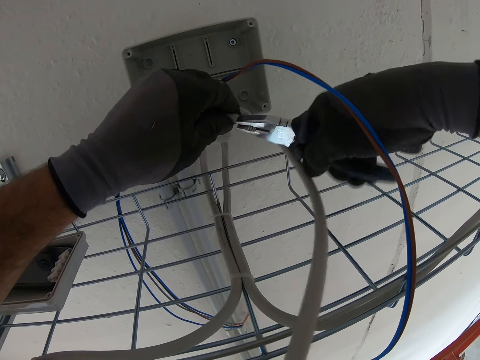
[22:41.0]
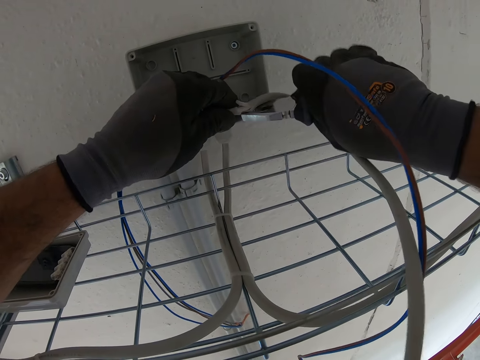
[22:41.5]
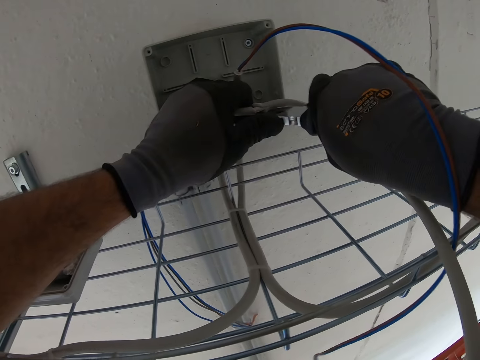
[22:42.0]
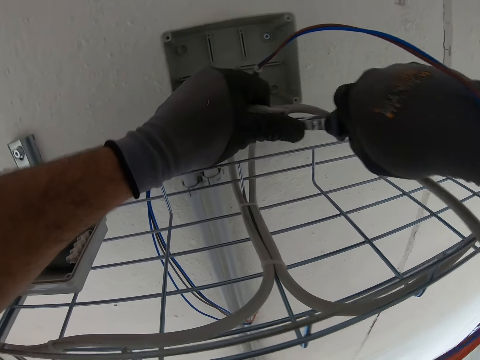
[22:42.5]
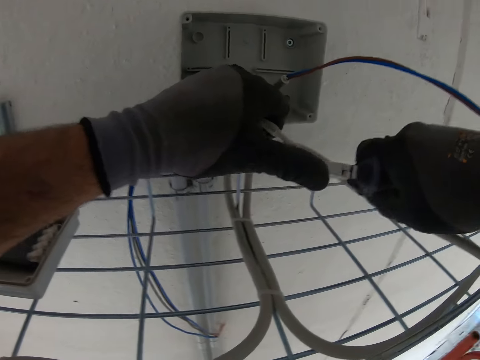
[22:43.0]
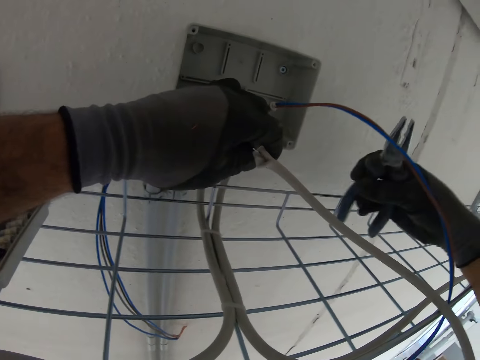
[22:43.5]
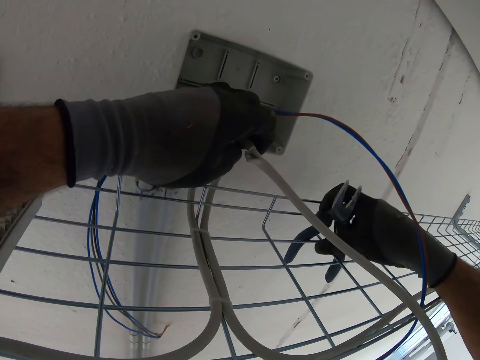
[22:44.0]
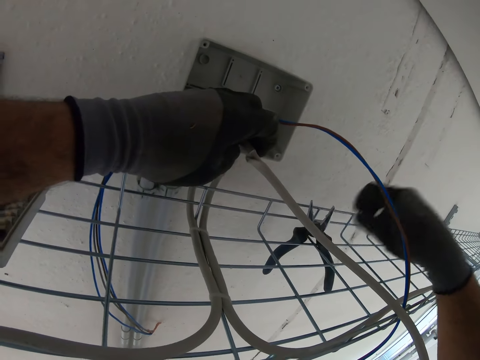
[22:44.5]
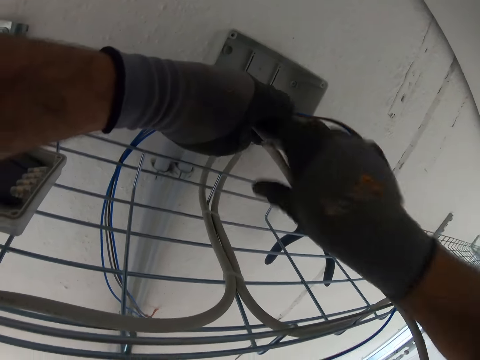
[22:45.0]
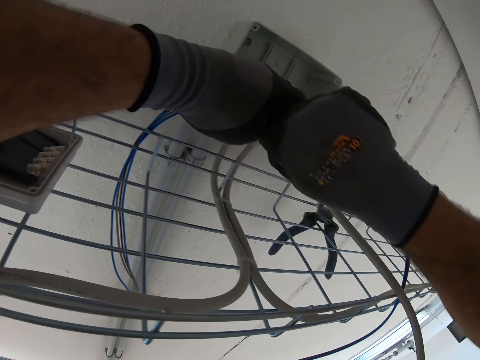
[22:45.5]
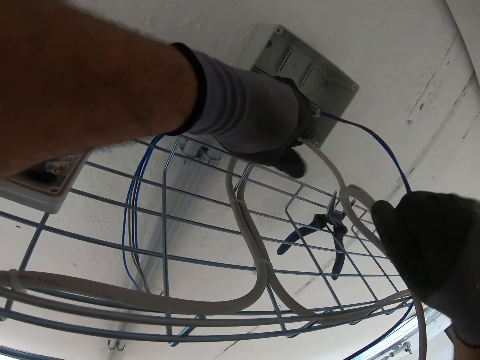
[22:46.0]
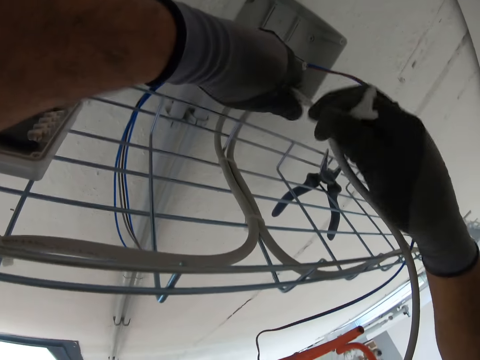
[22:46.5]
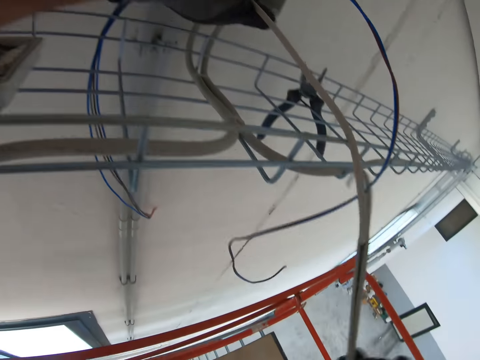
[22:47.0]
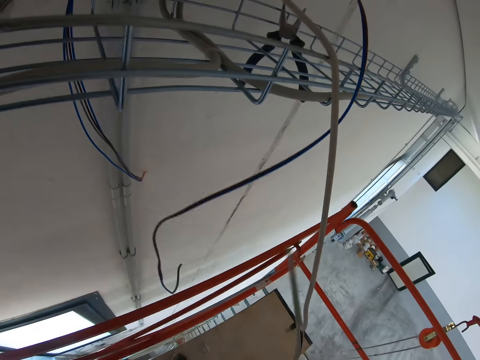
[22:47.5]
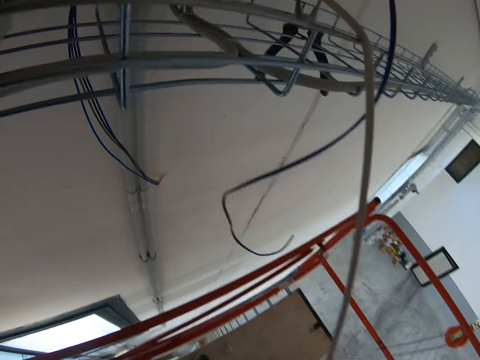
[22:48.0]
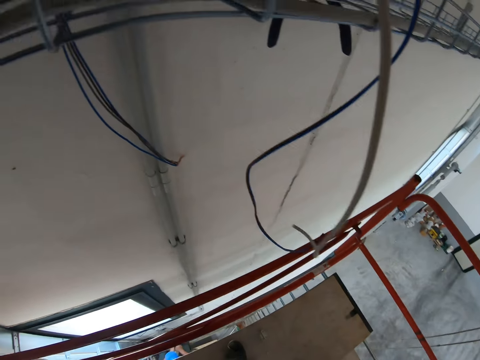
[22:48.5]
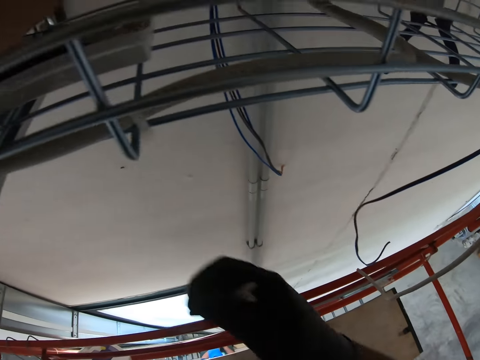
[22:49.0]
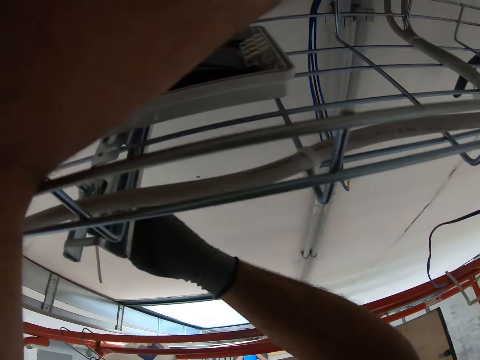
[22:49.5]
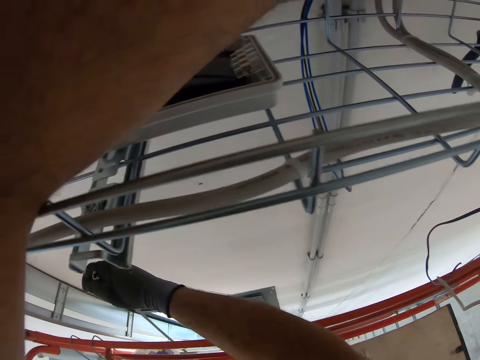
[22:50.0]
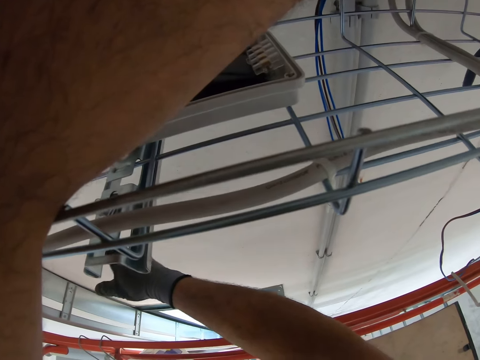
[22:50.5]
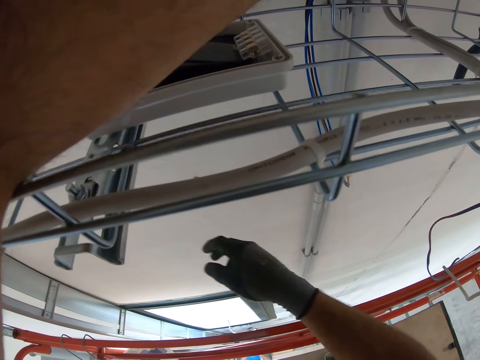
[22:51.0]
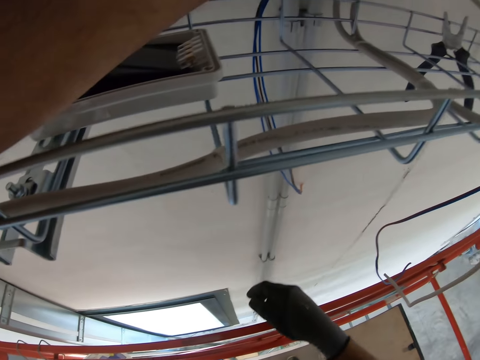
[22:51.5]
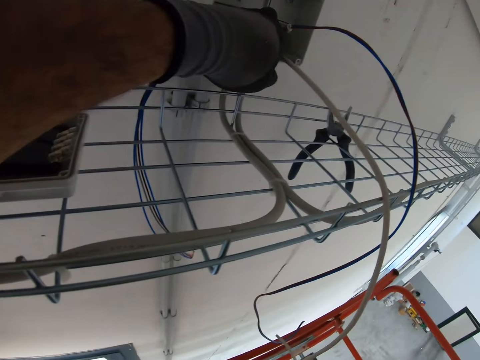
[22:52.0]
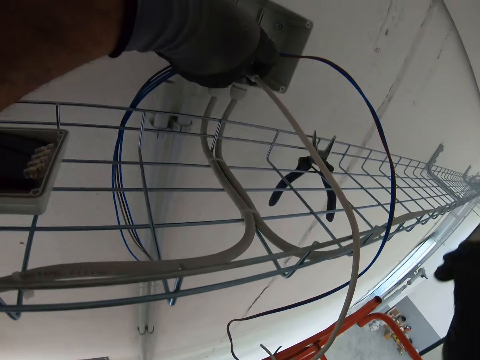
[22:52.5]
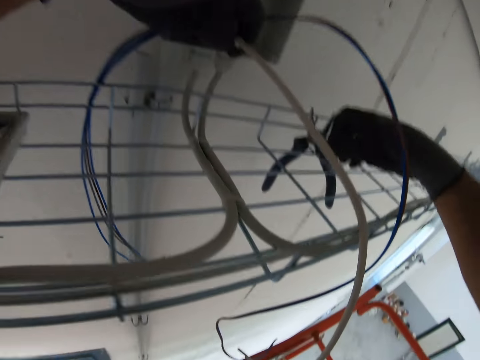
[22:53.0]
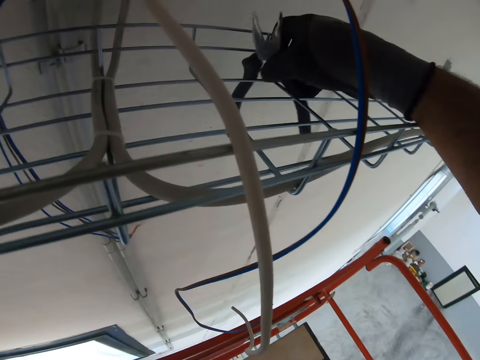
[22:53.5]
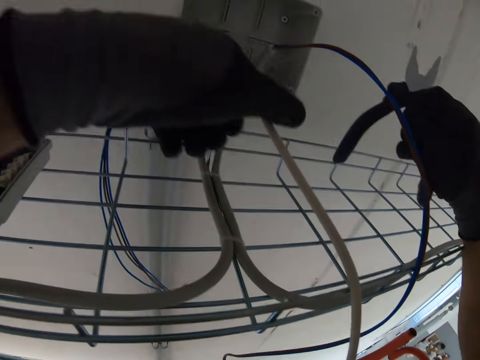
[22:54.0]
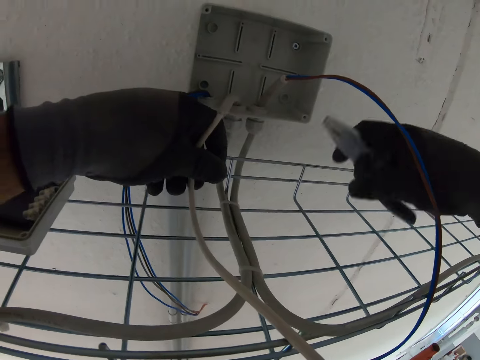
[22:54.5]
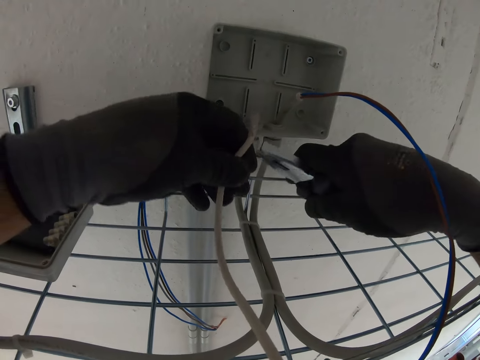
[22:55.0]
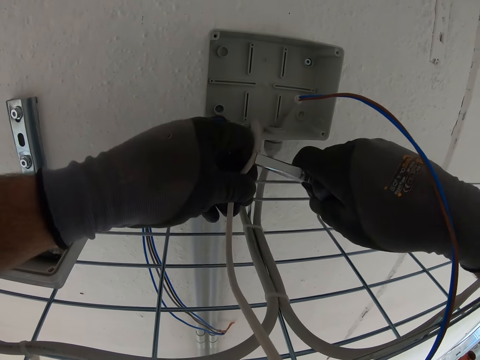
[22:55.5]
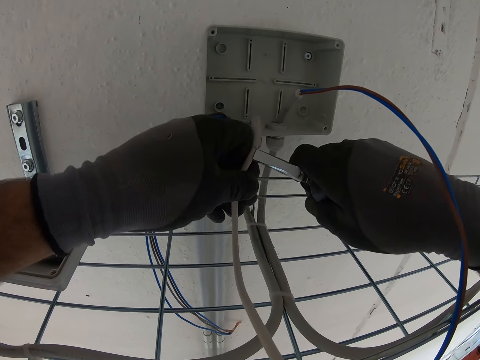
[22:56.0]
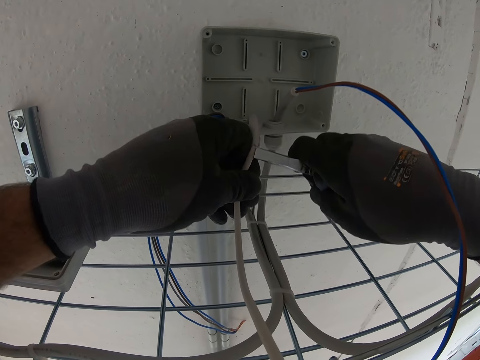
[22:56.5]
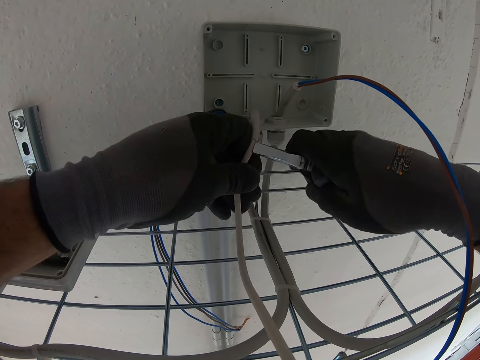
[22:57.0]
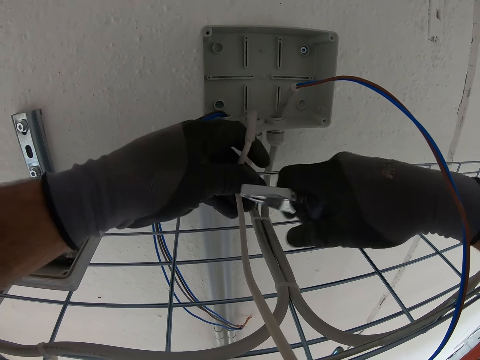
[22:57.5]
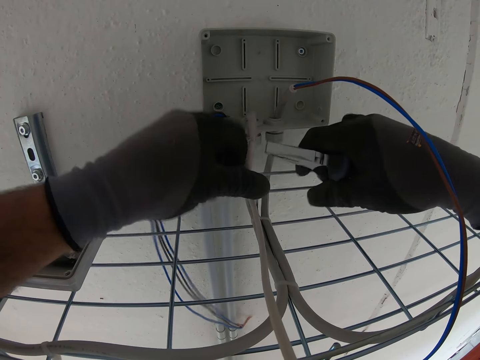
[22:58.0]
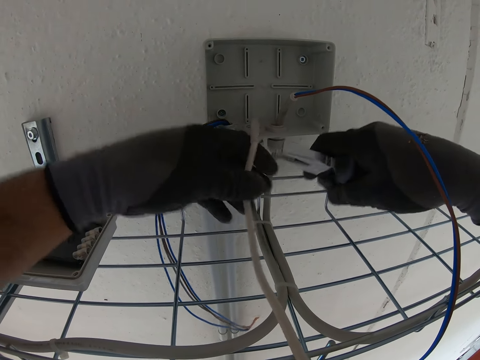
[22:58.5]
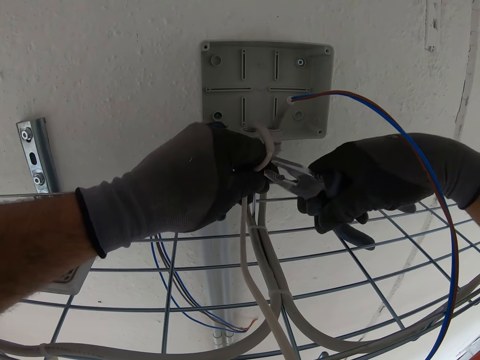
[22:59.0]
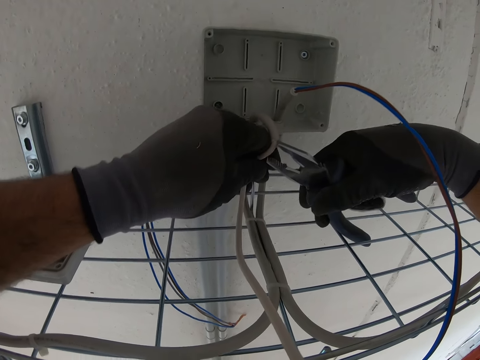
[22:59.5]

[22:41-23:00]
The camera wearer pulls the cable insulation with his hand. He throws the cable insulation. He picks the pliers. He cuts the cable. He peels the insulation with the pliers.

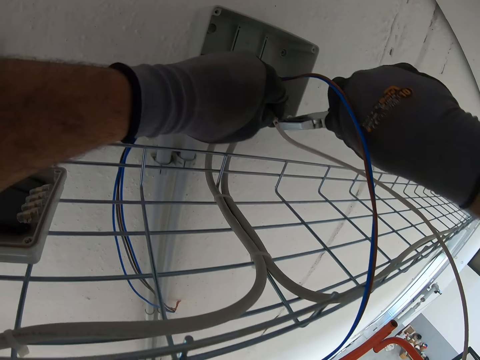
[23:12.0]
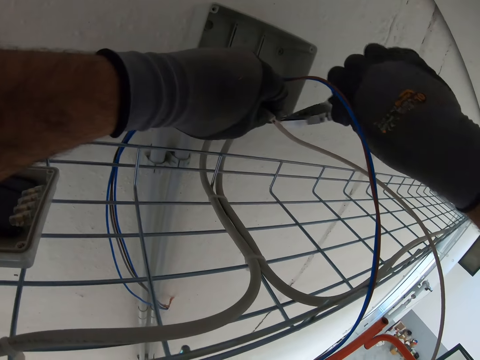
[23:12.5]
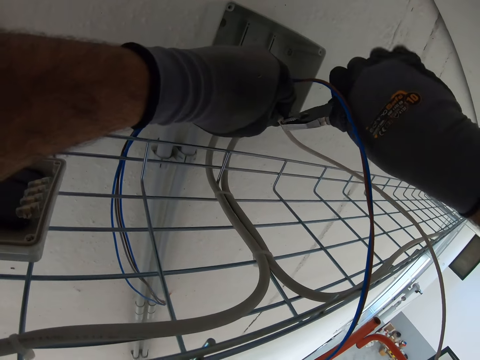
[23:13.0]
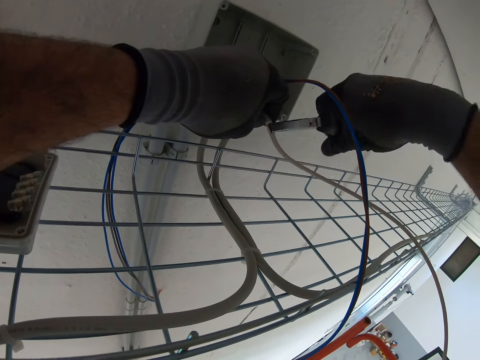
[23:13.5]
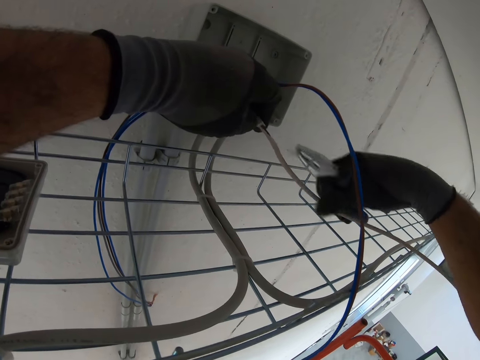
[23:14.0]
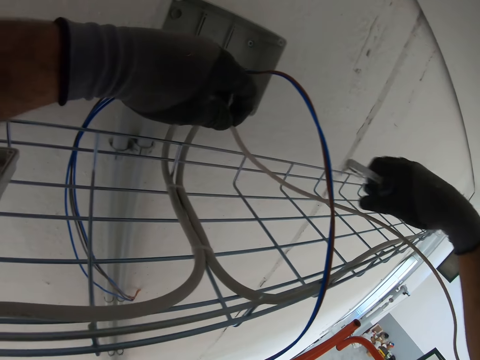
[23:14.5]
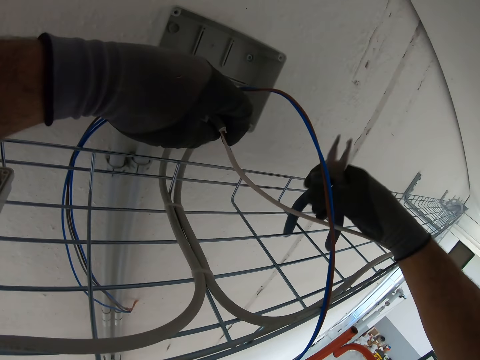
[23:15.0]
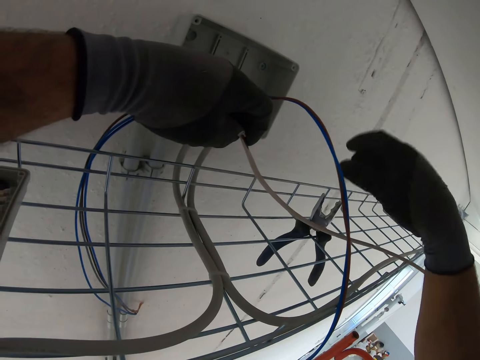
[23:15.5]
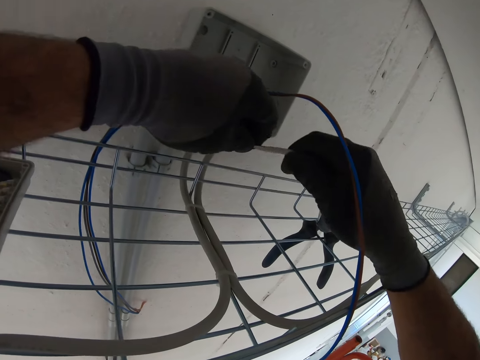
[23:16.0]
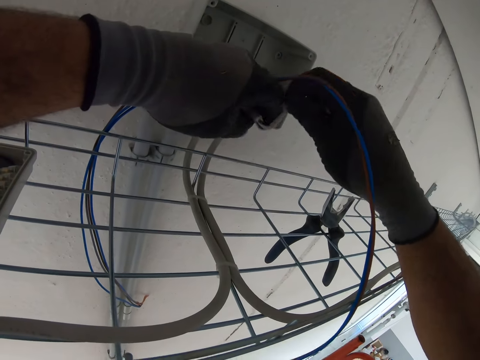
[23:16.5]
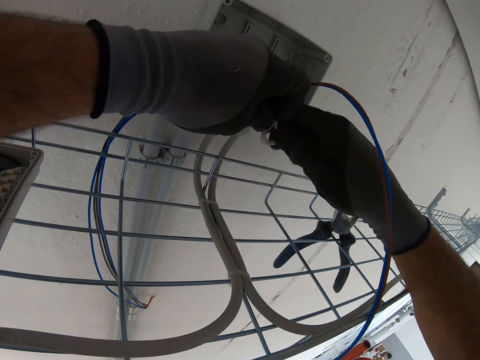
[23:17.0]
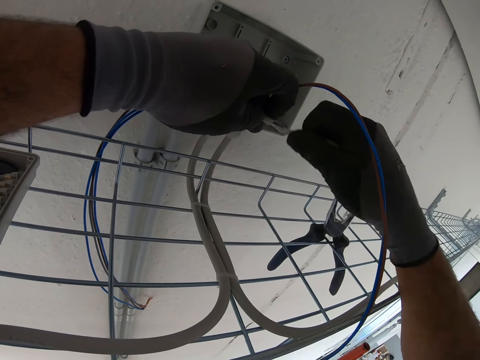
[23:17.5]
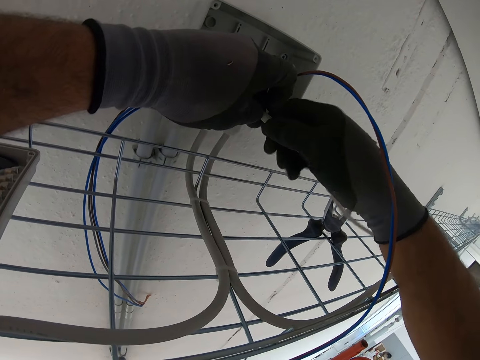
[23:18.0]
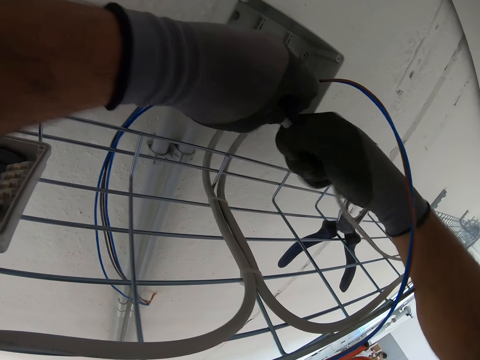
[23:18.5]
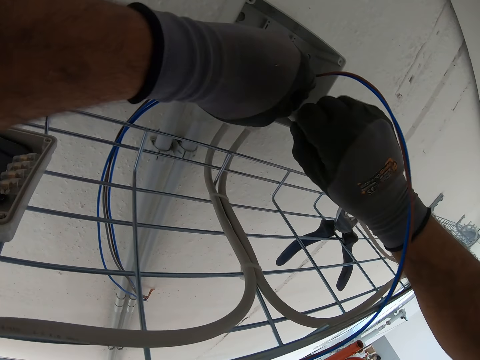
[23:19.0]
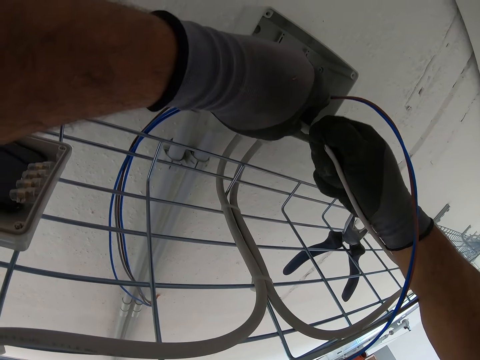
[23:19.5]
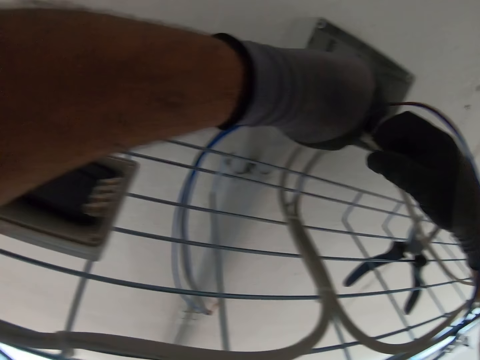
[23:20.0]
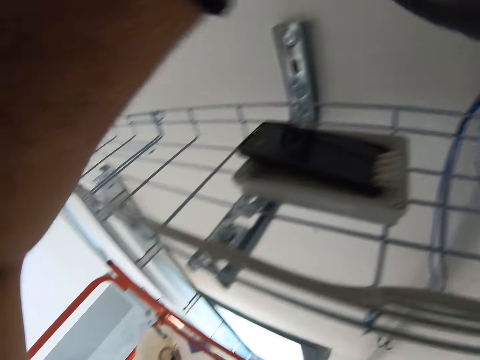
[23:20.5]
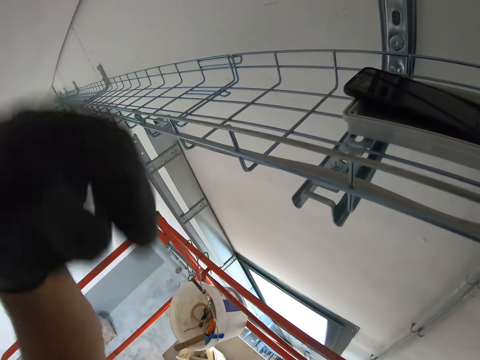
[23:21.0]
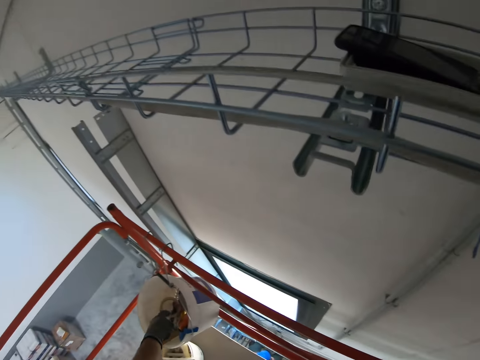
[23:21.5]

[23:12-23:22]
The camera wearer puts the pliers on a mesh. He pulls the cable insulation with his hand.
